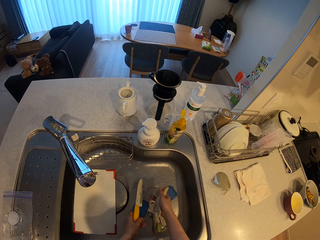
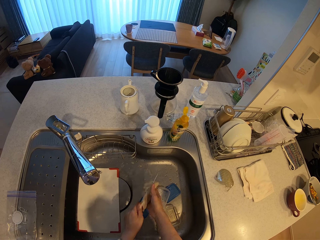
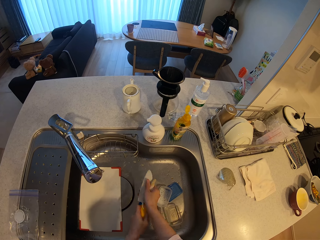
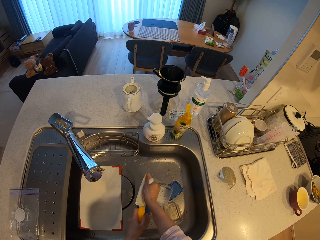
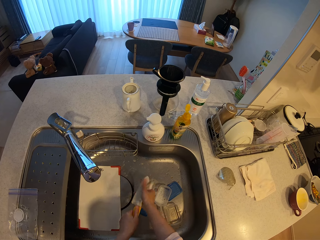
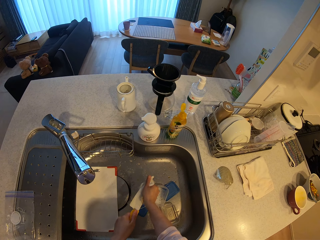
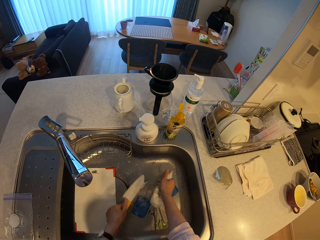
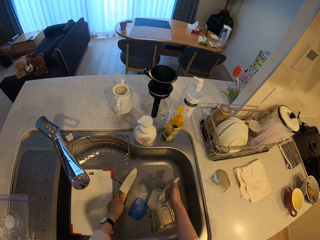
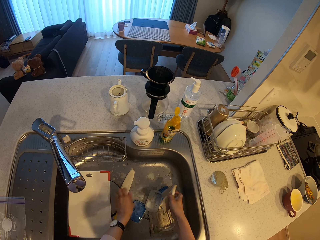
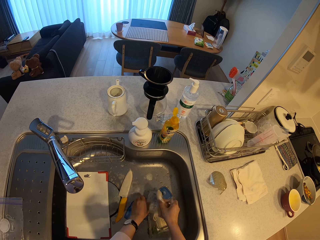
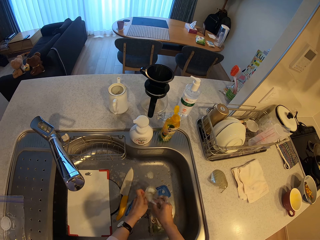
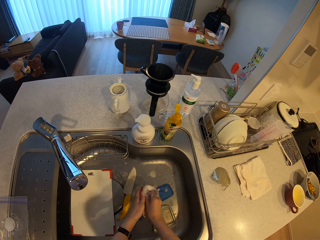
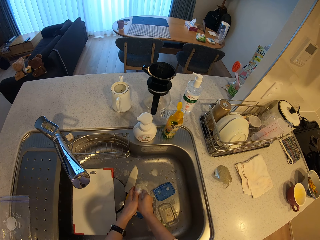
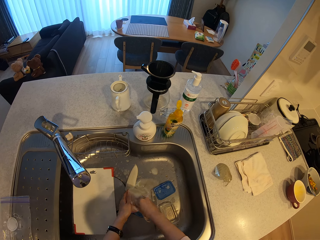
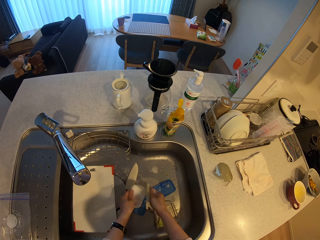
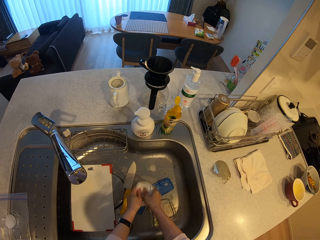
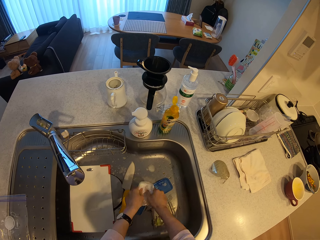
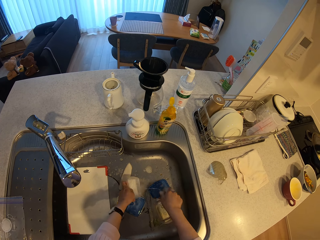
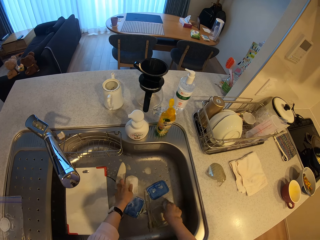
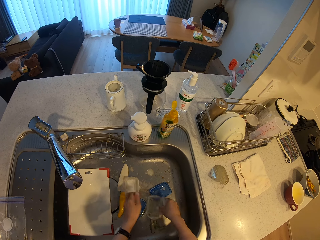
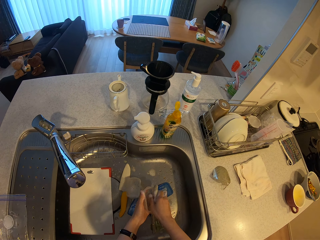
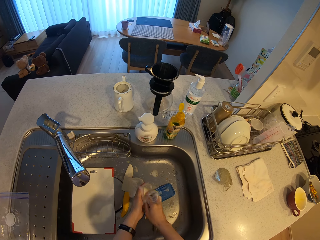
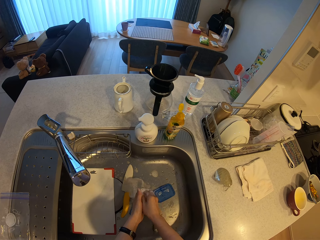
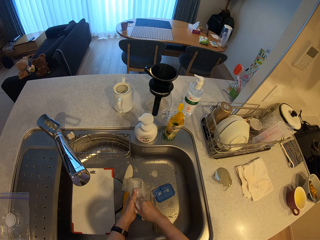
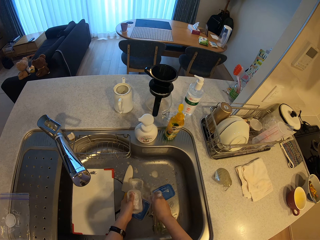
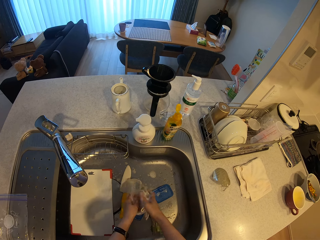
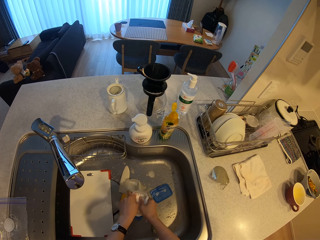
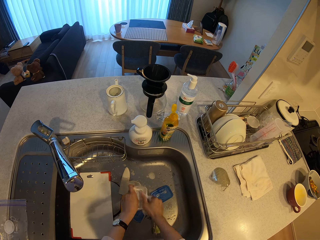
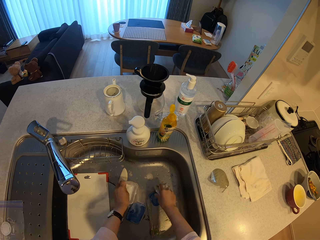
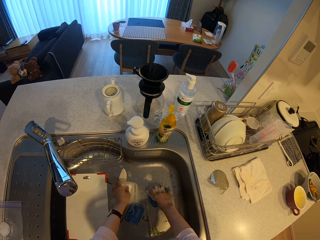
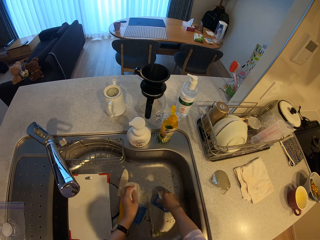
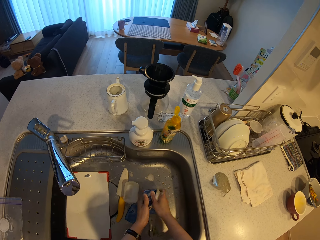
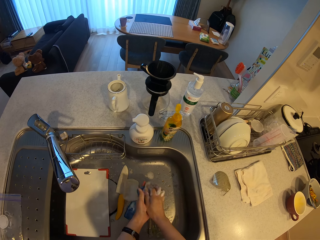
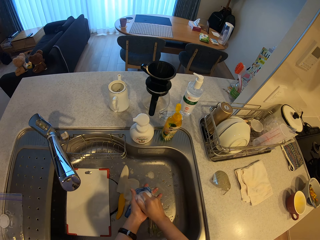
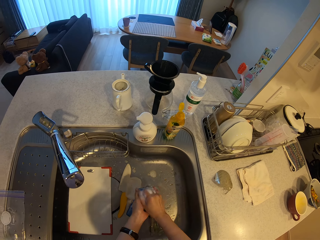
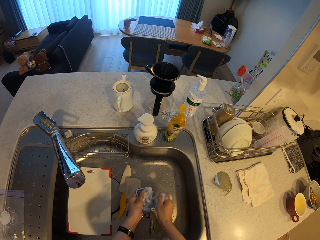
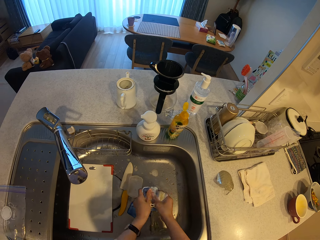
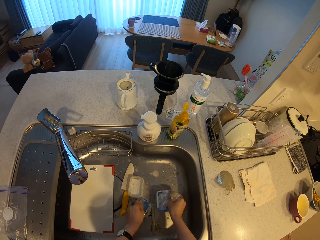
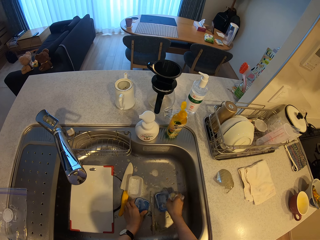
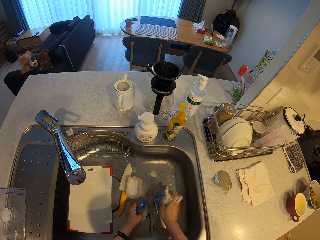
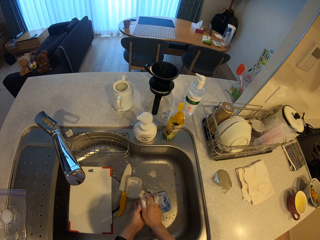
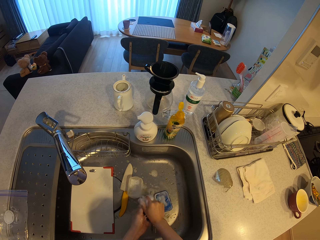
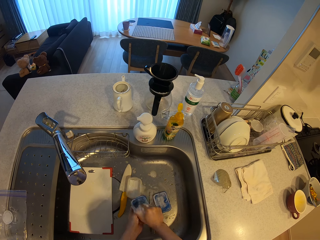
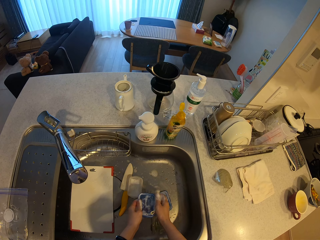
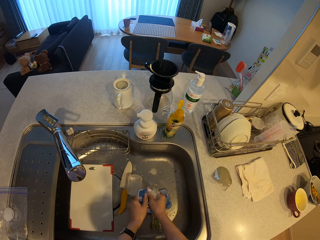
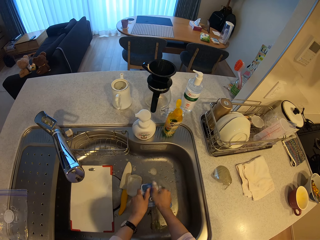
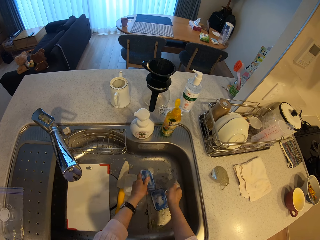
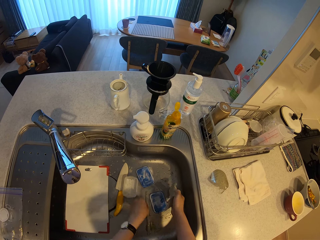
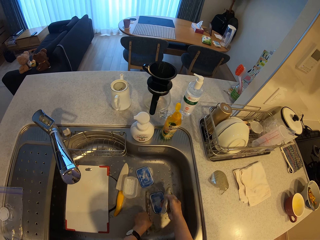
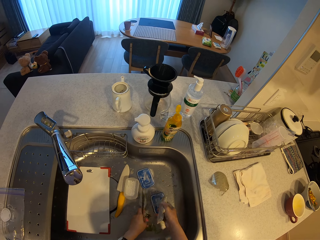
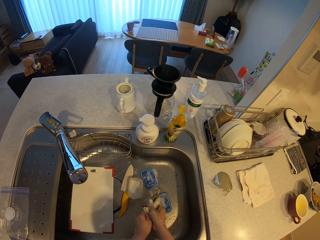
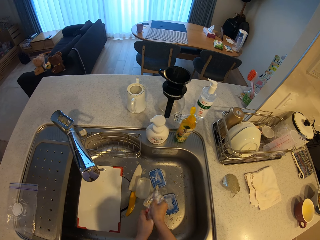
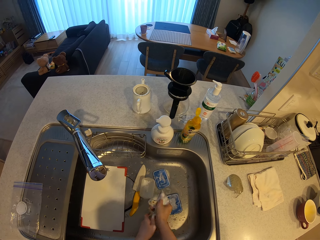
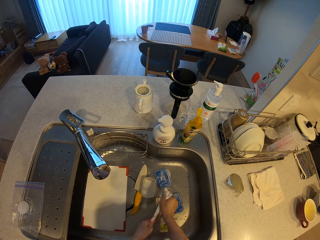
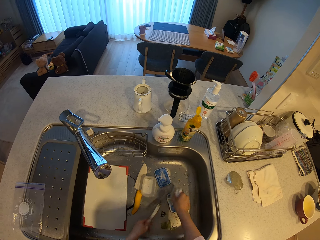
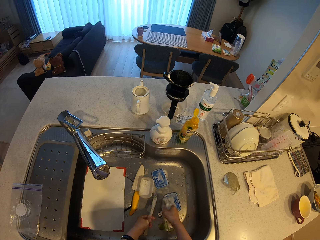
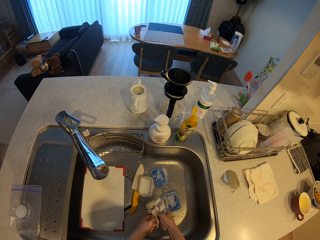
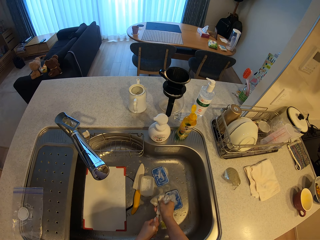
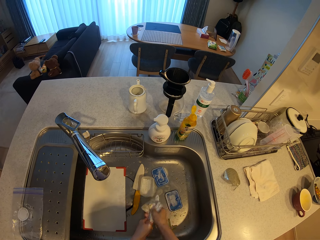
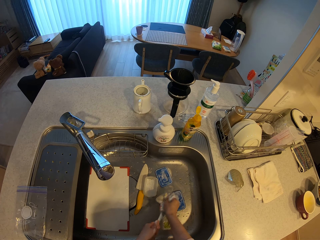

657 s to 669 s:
The camera wearer picks up a knife from the sink. They wash the knife with a sponge. They drop the knife in the sink. They pick a plastic plate from the sink. They wash the plastic plate with the sponge. They drop the plastic plate in the sink. They pick another plastic plate from the sink. They wash the plastic plate. They drop the plastic plate in the sink. They pick a plate cover from the sink. They wash the plate cover. They drop the plate cover in the sink. They pick another plate cover from the sink. They wash the plate cover. They drop the plate cover in the sink. They pick another knife from the sink. They wash the knife.

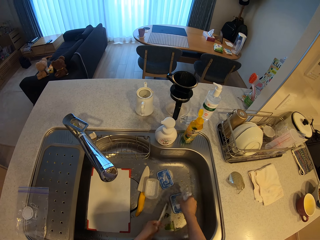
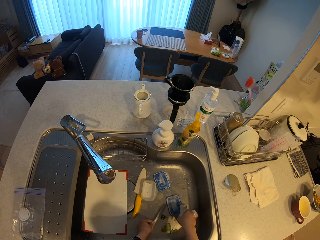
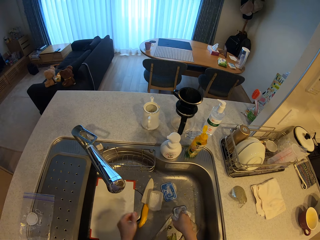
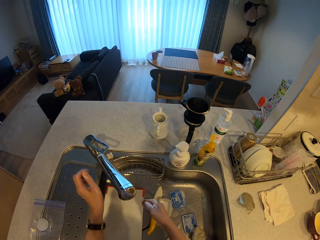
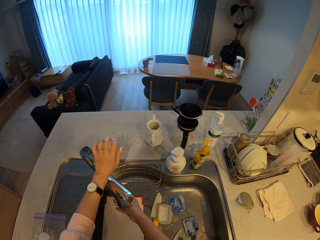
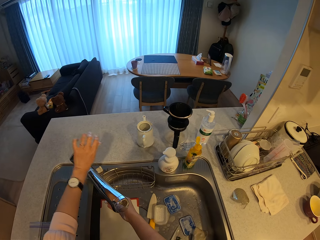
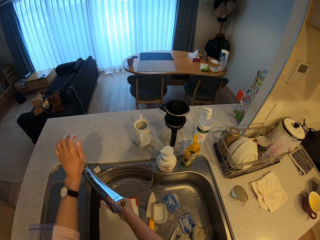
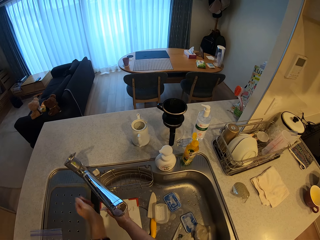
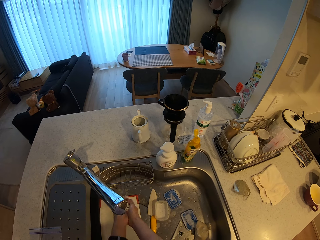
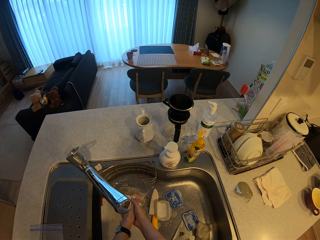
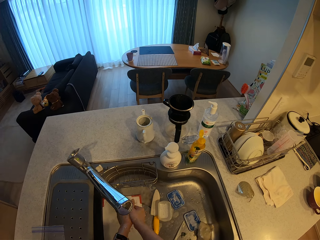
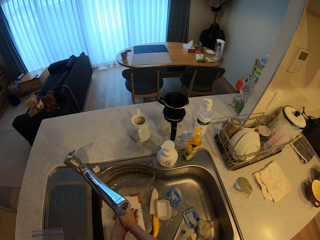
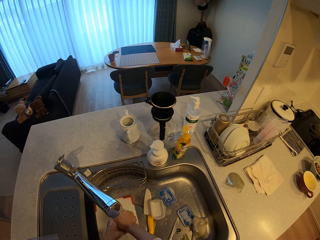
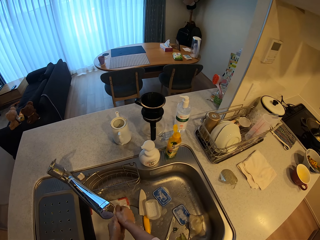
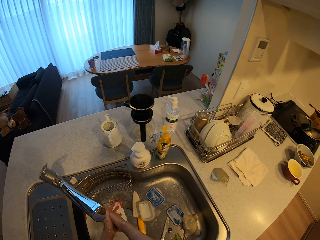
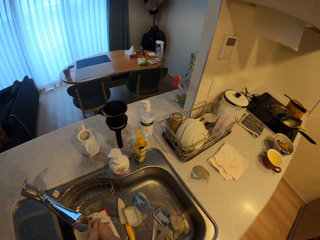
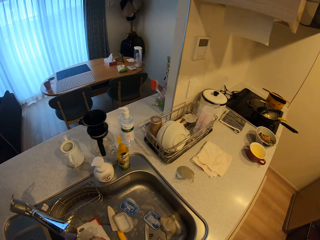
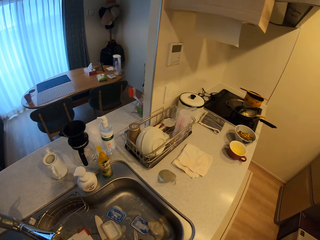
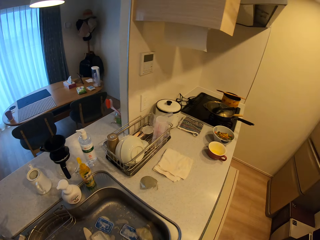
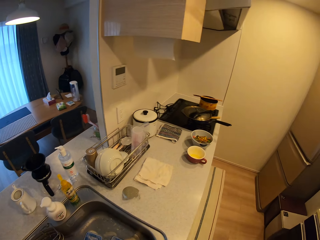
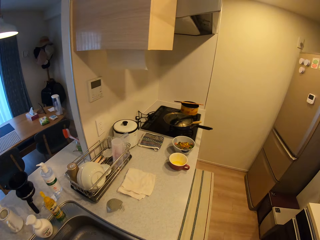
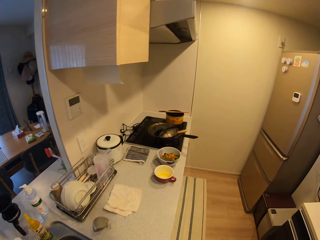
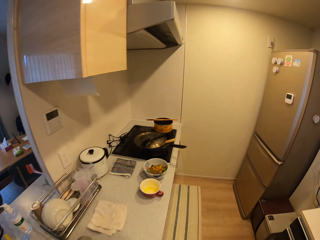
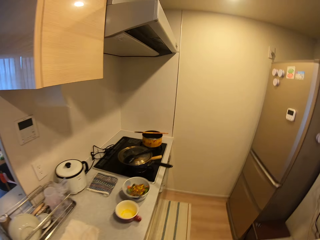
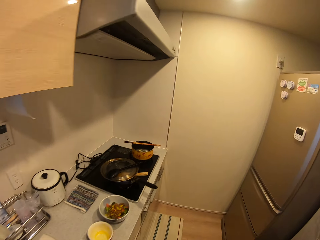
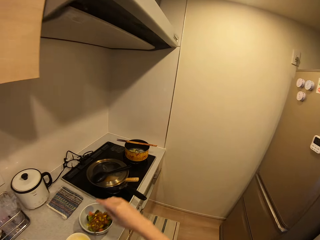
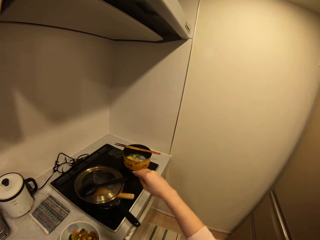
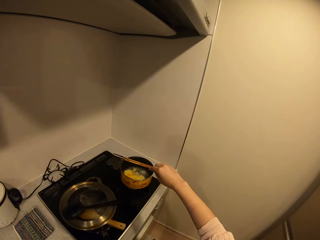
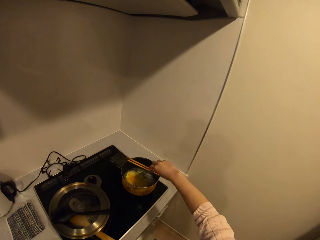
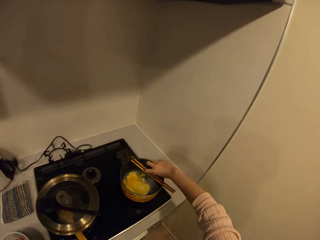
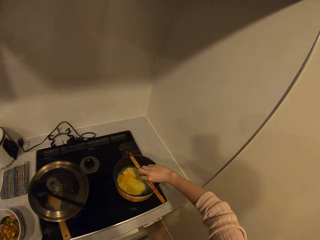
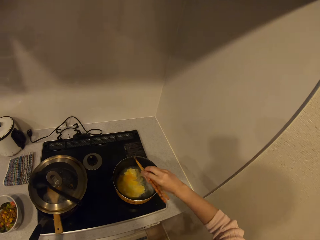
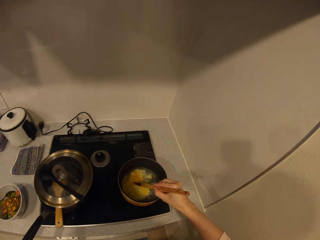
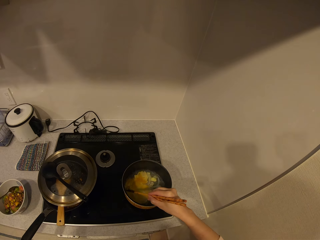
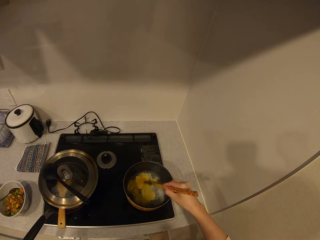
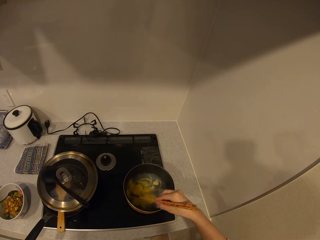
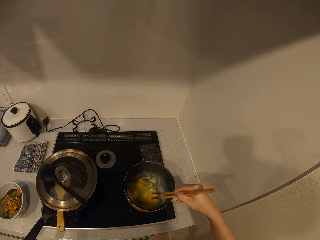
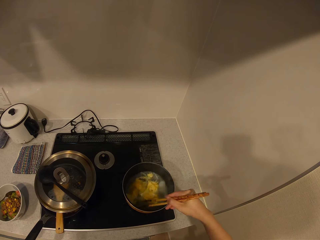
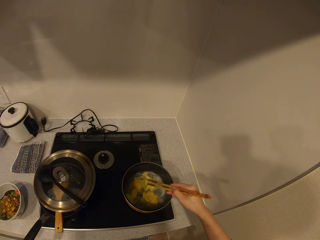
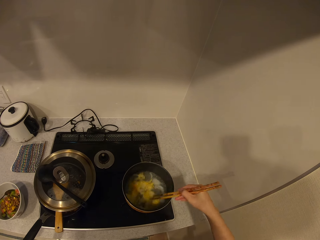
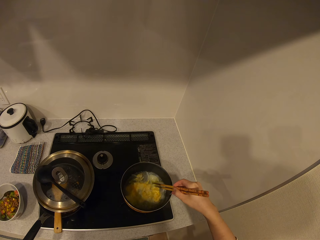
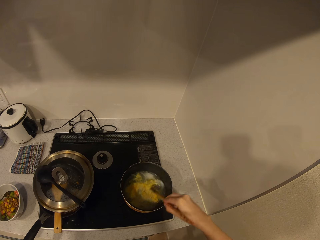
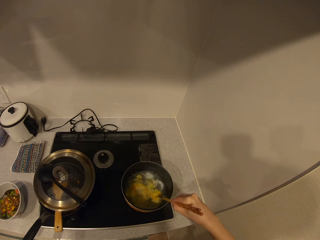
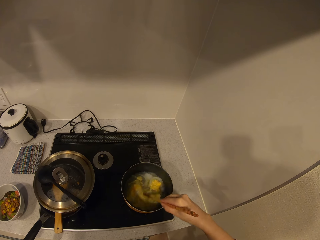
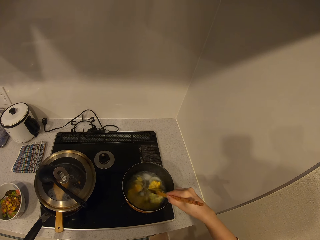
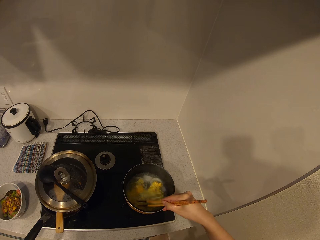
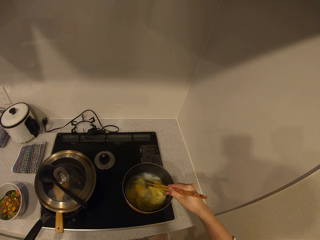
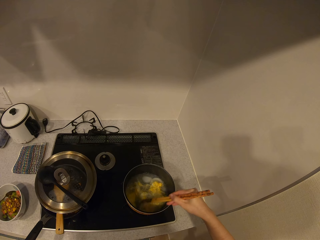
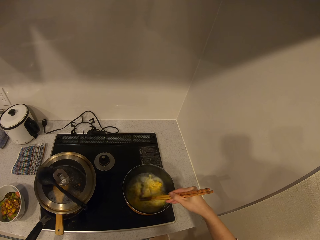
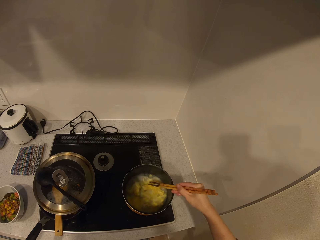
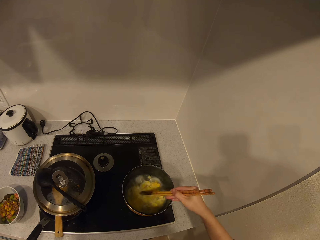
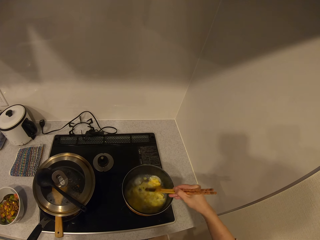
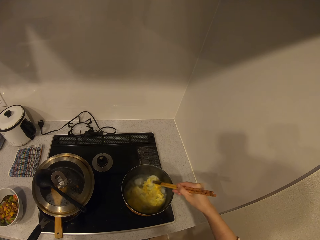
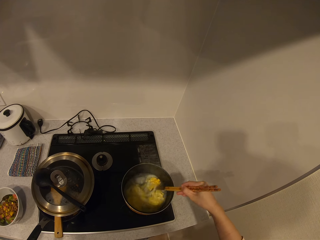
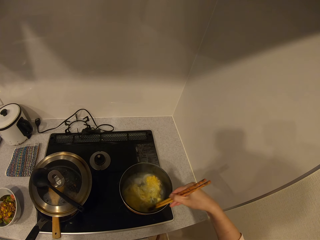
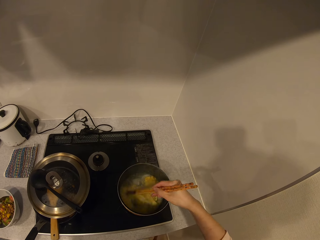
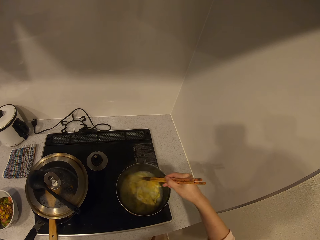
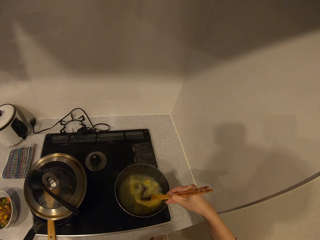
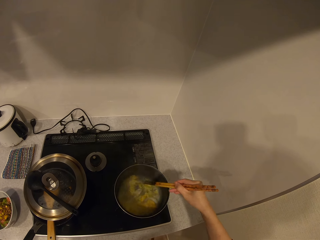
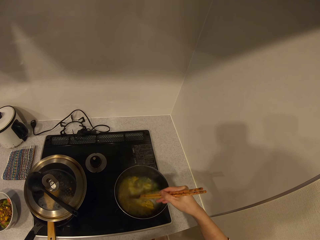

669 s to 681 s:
The camera wearer drops the knife in the sink. They turn on the tap. They rinse the sponge. They wash the hands. They walk toward the cooker. They pick the chopsticks from the brim of the pot. They stir the egg in the pot with the chopsticks.
